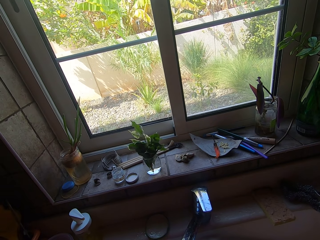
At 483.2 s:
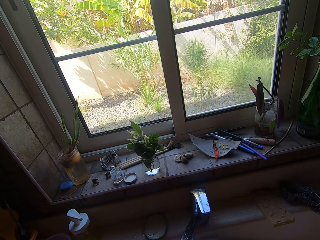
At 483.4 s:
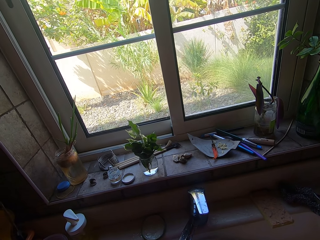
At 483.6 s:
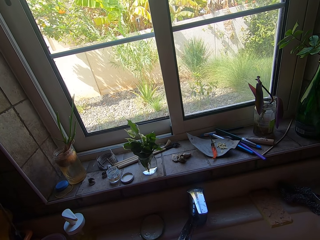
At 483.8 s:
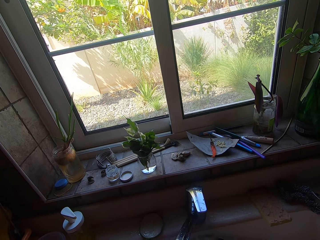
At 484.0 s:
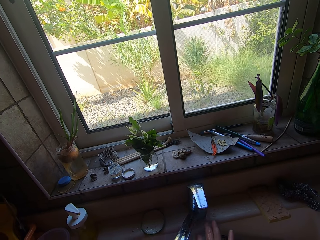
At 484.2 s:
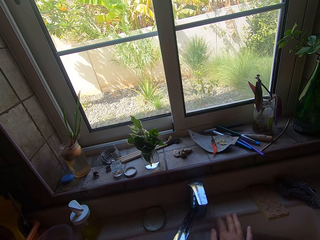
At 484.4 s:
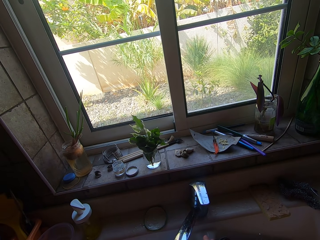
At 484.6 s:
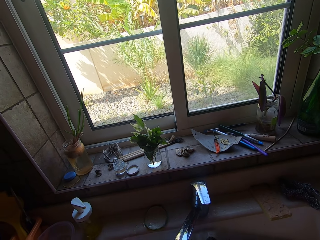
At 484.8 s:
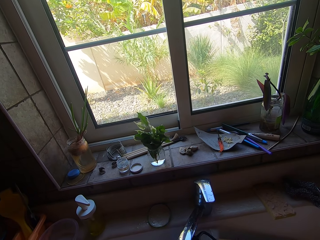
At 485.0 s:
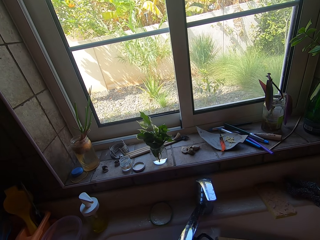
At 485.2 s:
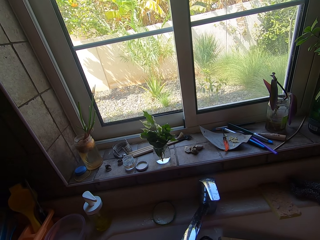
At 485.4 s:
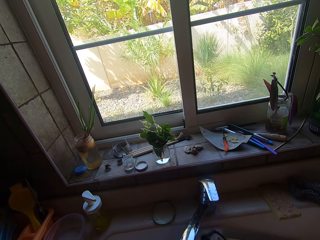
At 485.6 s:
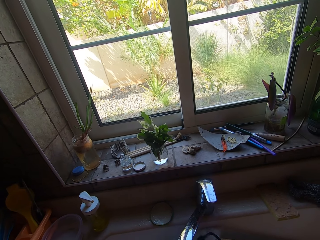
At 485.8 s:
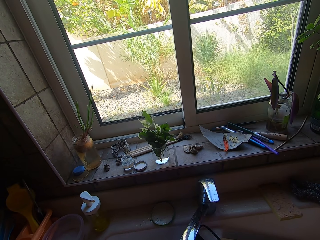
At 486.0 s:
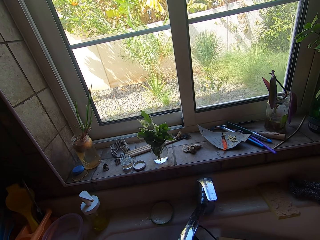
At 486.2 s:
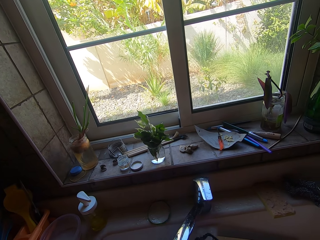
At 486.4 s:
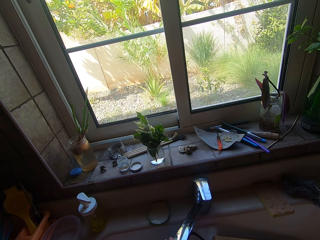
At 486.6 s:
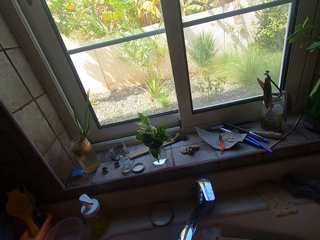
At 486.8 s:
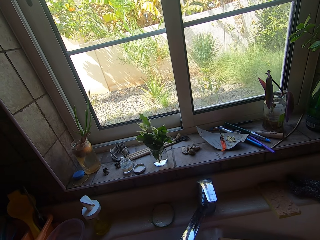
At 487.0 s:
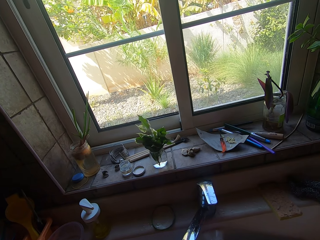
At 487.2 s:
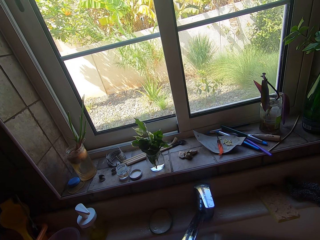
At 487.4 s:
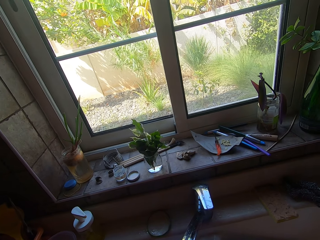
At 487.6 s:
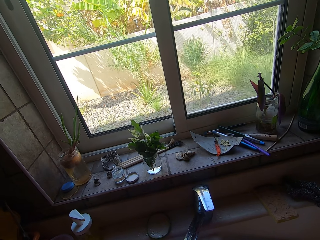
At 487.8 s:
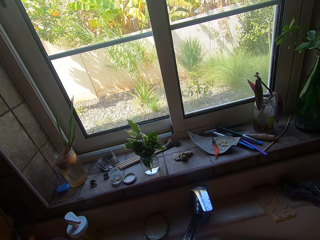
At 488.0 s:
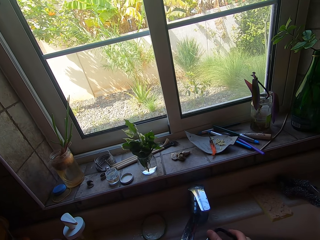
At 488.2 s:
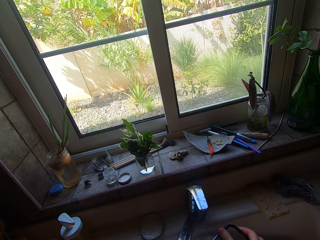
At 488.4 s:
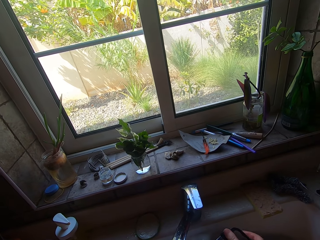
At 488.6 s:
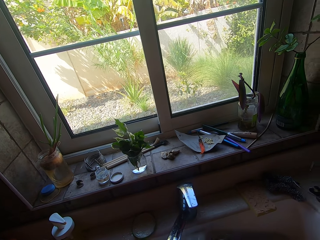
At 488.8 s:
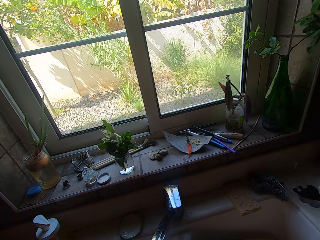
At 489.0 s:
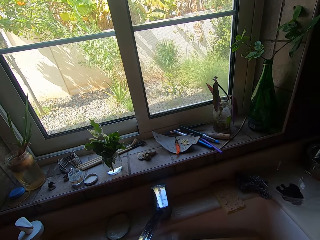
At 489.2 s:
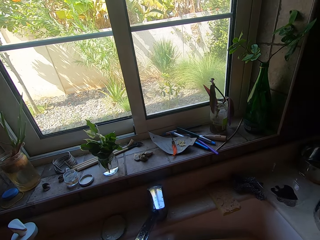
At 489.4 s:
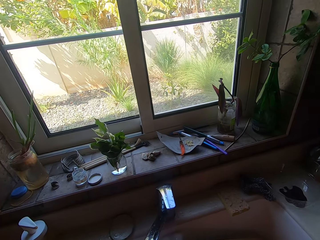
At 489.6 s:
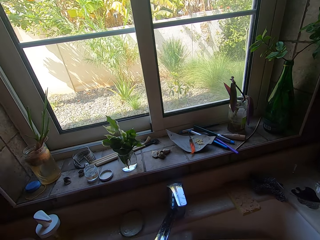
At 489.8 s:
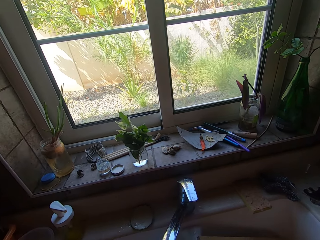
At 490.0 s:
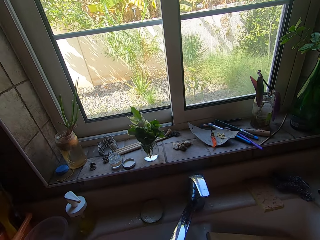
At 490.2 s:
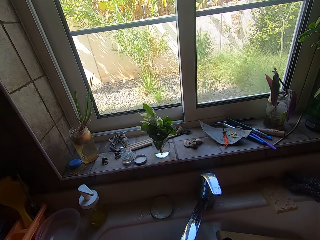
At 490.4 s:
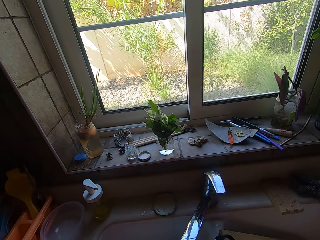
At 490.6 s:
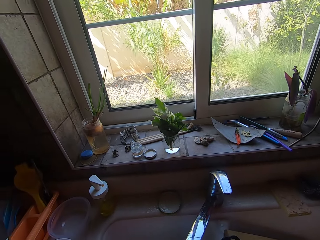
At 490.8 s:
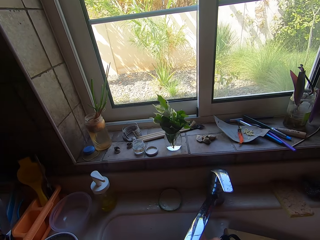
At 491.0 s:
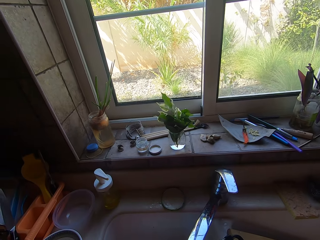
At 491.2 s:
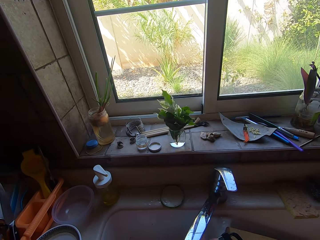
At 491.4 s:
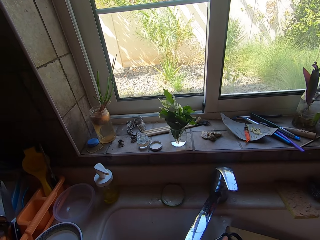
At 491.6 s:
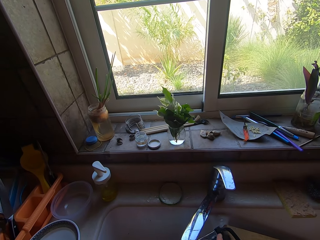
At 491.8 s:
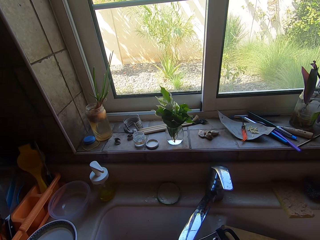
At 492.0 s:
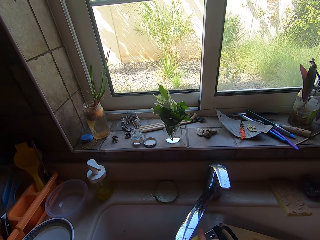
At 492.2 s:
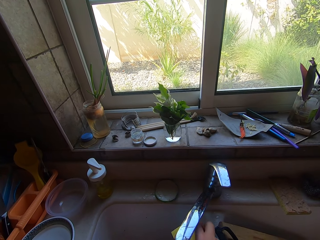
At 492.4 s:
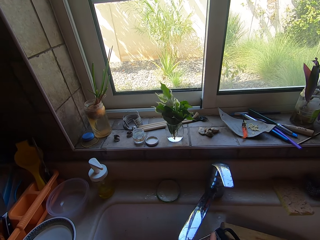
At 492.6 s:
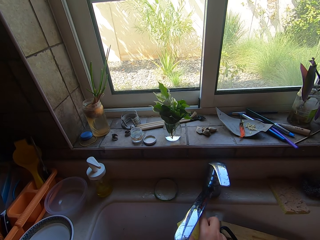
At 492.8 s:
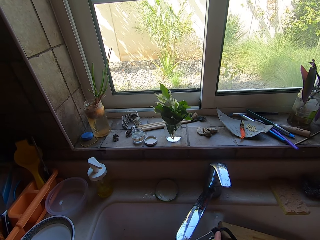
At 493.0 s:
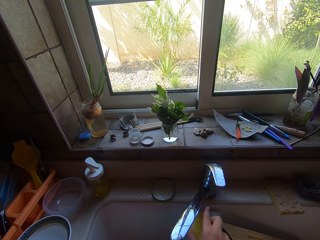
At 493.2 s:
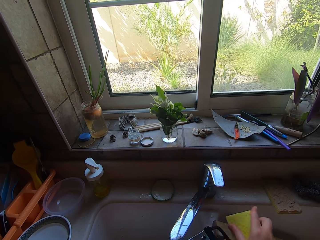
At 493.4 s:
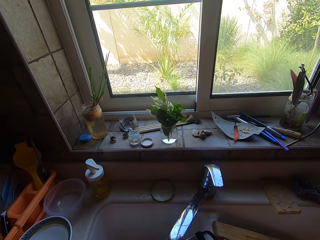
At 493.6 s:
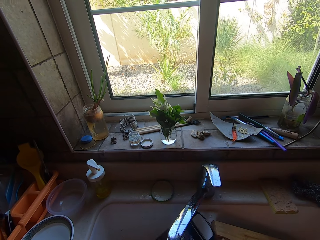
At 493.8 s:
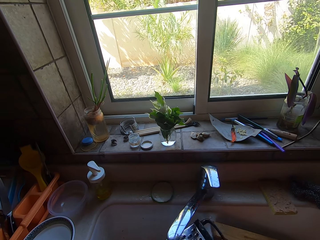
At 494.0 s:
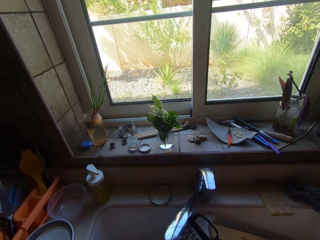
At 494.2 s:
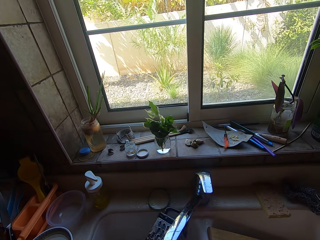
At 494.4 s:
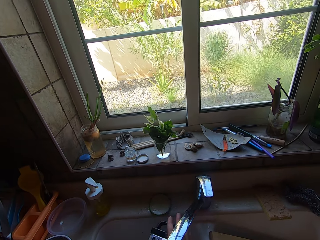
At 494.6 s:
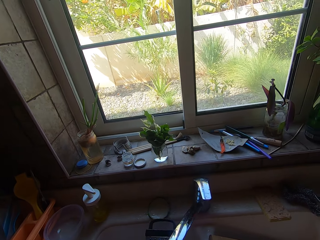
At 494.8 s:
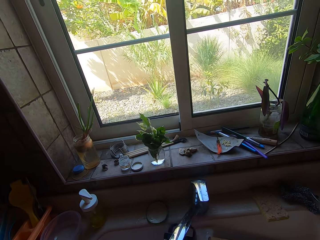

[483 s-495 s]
The camera wearer lifts a hand. They lift a hand again. They wash kitchenware.

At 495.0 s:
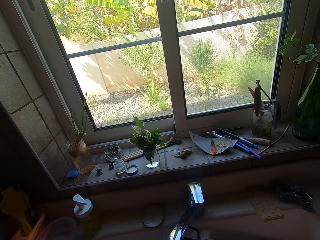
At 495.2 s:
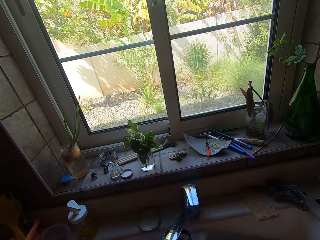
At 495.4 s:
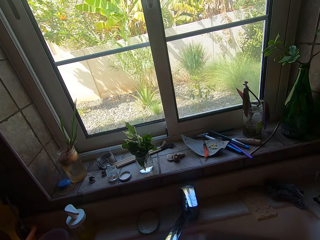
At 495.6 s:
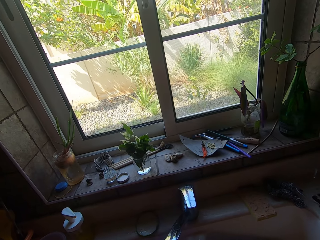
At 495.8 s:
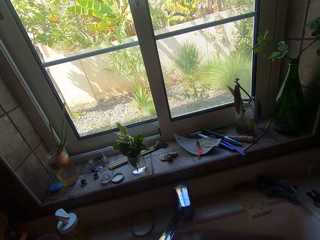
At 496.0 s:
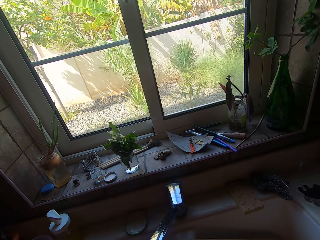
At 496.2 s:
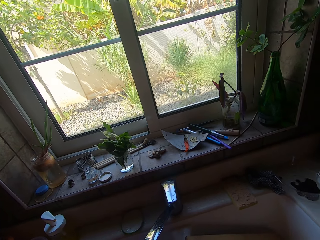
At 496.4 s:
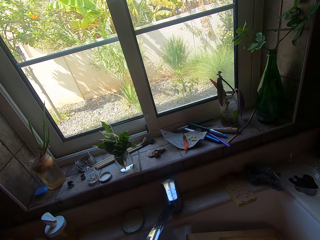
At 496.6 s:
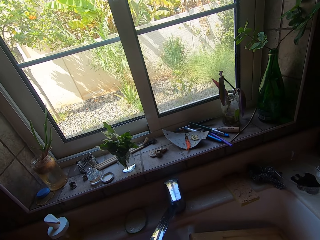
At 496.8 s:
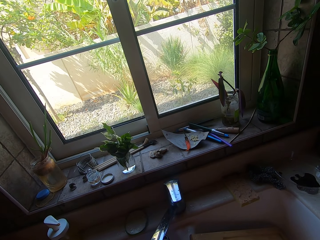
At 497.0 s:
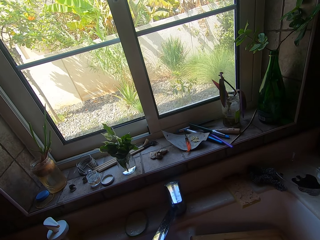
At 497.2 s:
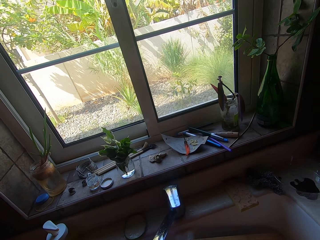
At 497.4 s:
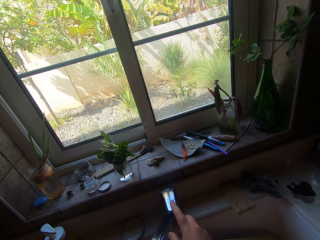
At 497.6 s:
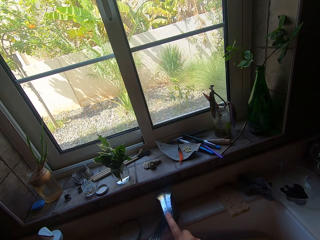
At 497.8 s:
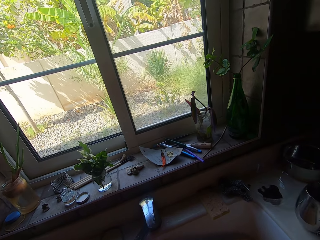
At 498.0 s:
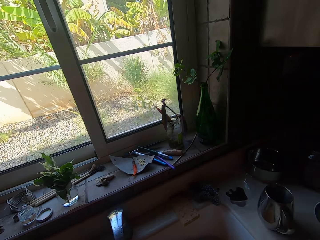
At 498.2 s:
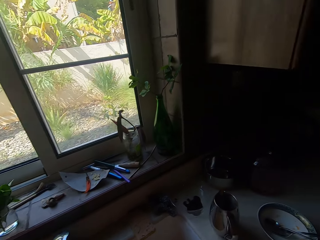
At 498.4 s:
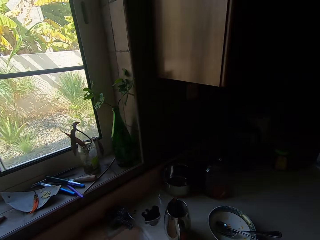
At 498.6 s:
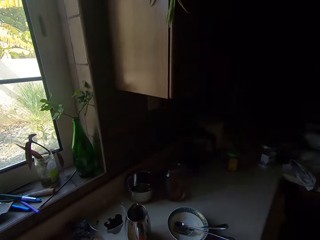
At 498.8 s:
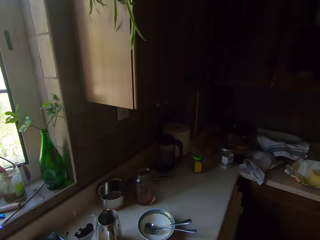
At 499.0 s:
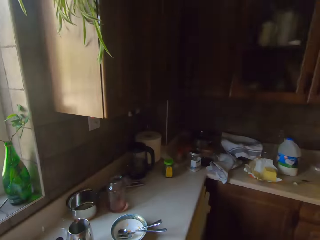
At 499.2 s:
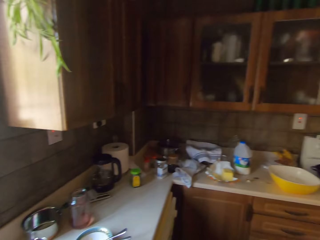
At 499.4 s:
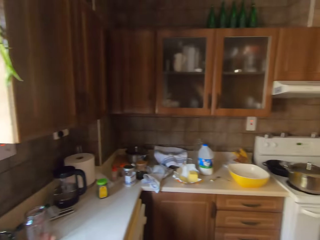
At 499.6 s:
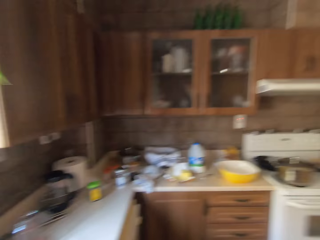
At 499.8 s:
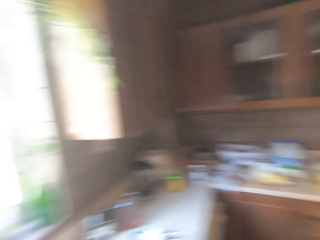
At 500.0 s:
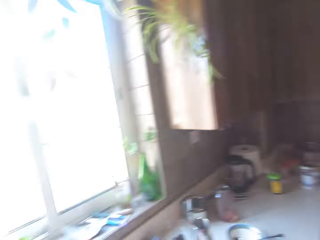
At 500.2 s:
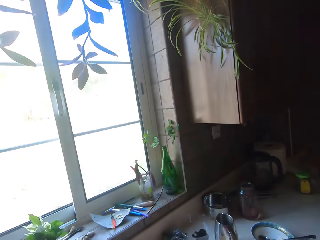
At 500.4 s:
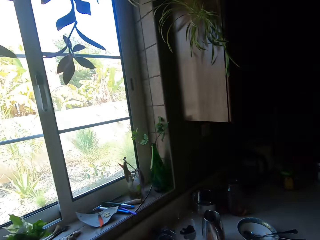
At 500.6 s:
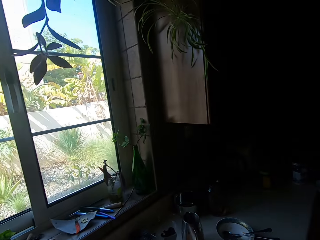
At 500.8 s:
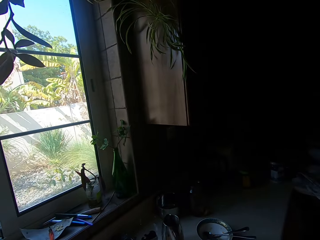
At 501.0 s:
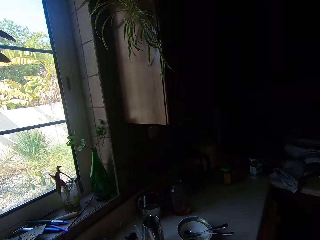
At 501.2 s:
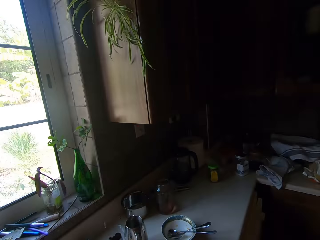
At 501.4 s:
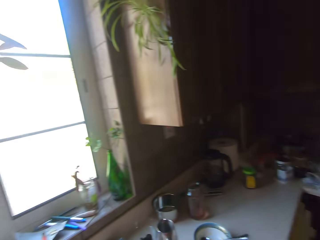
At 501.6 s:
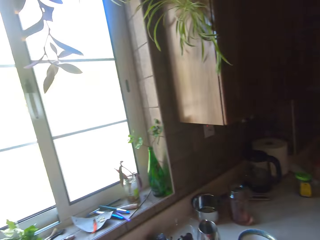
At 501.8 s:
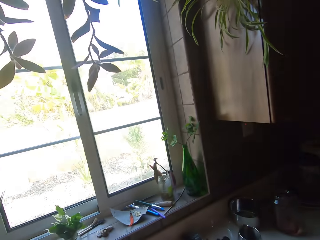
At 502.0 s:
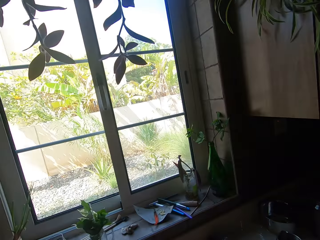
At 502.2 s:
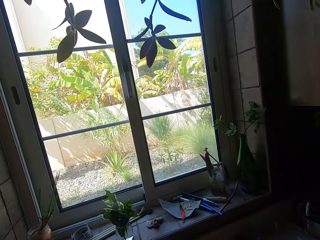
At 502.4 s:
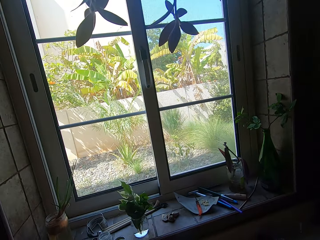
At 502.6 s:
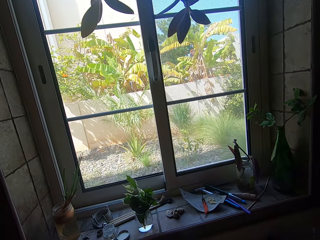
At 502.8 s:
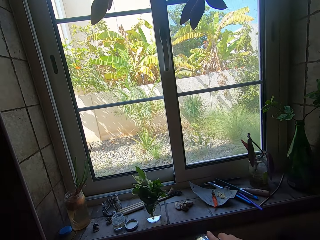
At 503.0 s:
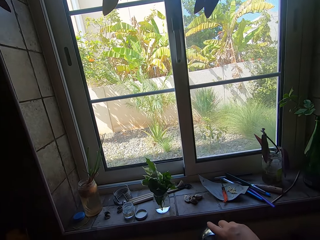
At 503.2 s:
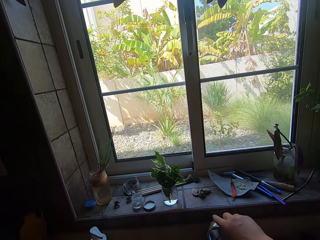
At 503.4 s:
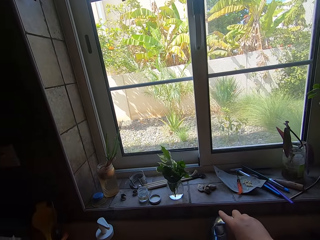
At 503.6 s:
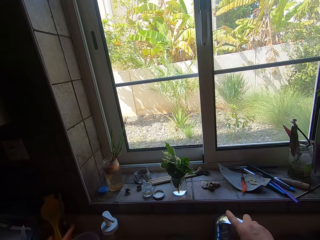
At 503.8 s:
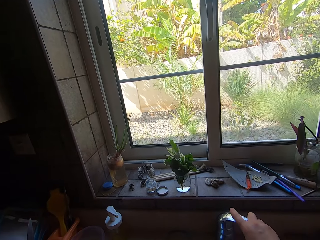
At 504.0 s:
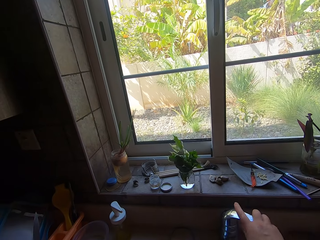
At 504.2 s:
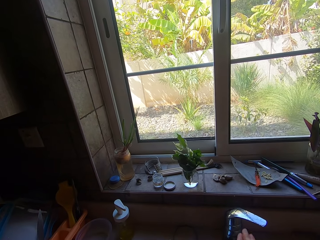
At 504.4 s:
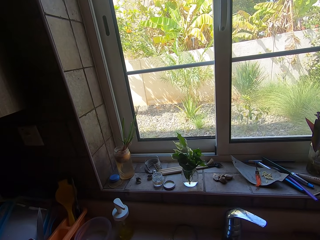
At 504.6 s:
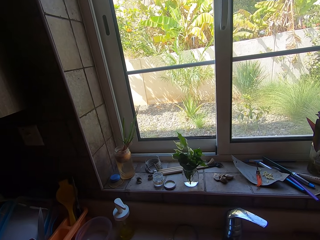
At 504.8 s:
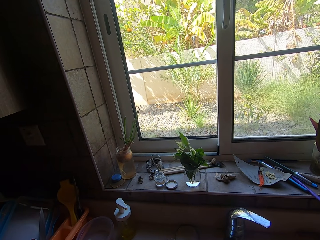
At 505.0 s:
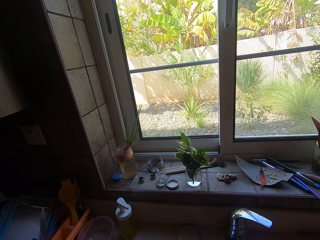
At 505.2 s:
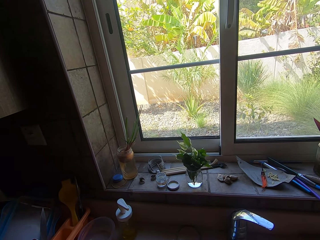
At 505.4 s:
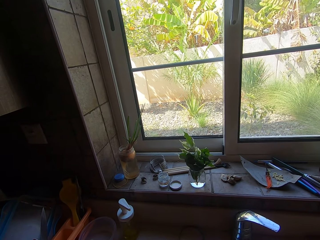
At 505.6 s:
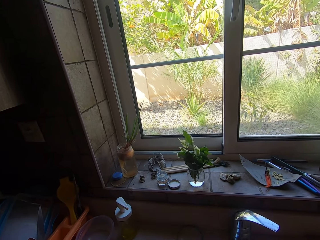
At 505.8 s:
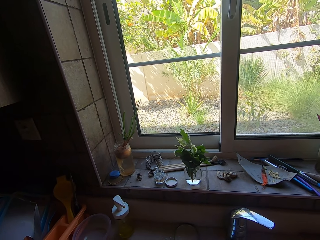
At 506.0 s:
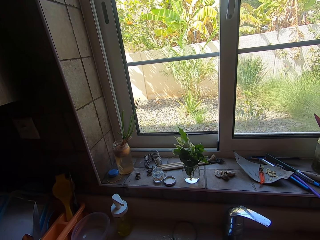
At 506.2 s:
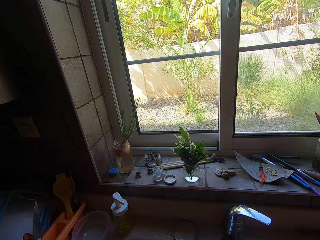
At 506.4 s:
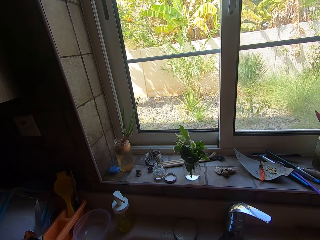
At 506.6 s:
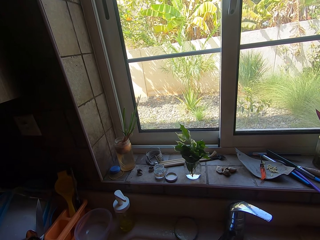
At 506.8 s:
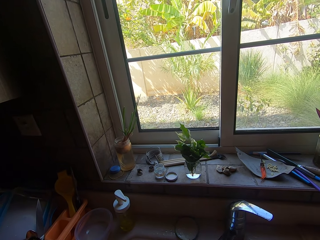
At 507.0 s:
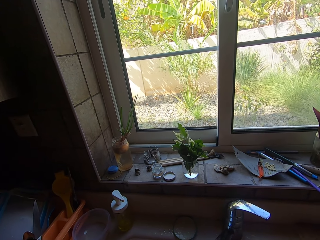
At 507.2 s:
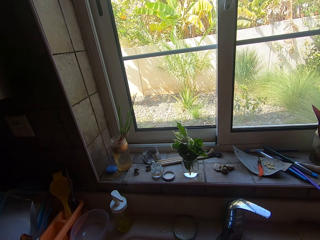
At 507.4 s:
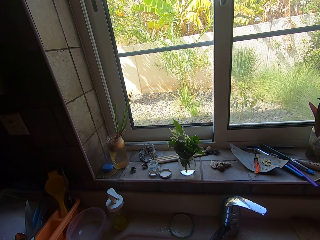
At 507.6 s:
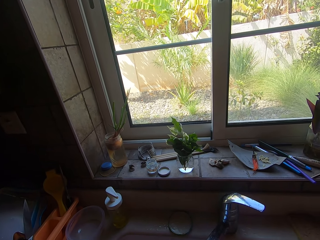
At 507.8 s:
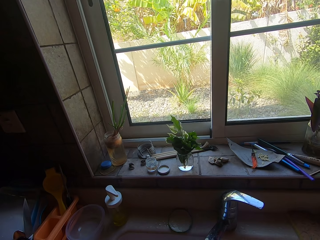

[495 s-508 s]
The camera wearer closes the tap. They turn right. They turn forward. They open the tap.
